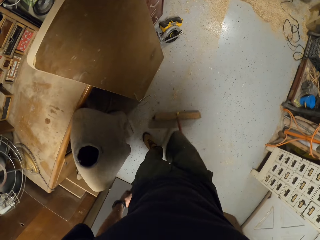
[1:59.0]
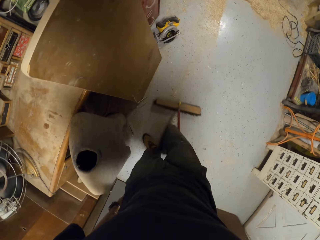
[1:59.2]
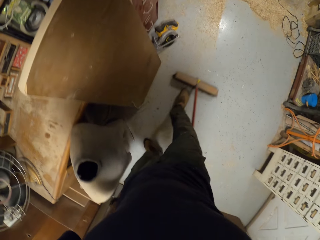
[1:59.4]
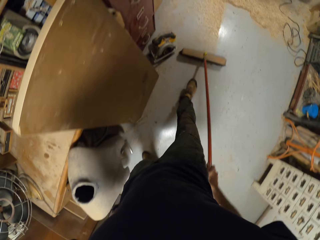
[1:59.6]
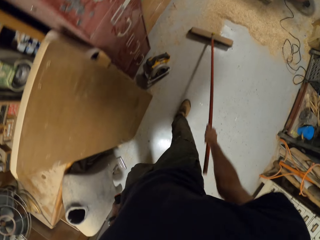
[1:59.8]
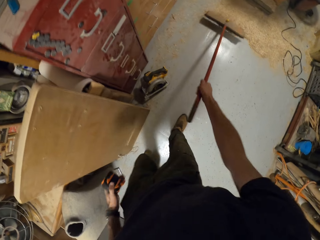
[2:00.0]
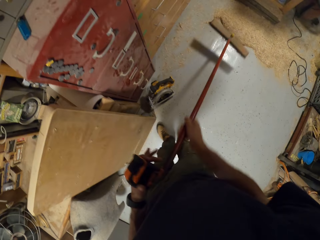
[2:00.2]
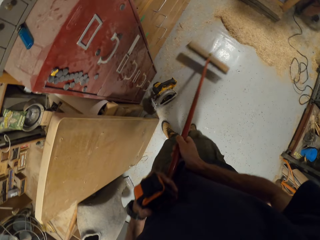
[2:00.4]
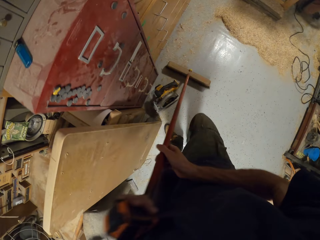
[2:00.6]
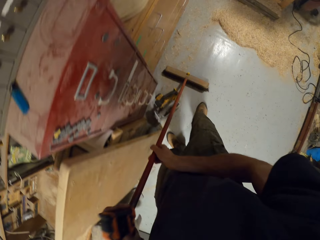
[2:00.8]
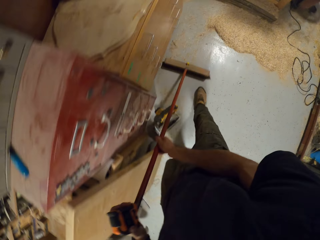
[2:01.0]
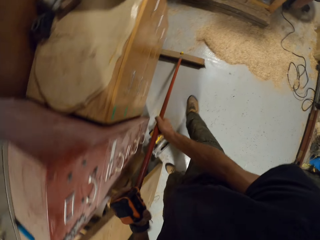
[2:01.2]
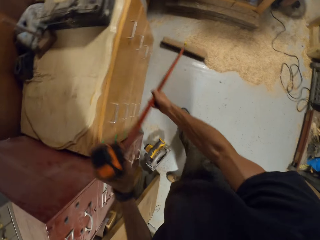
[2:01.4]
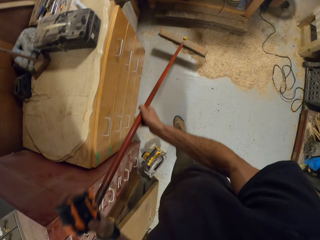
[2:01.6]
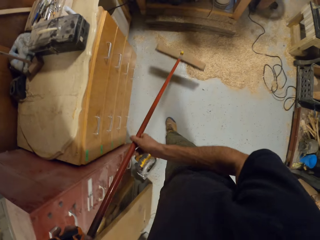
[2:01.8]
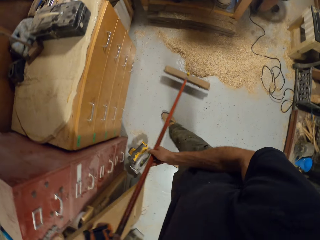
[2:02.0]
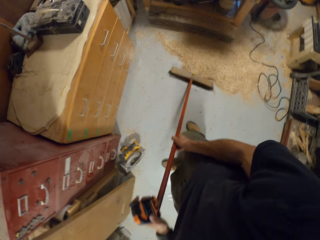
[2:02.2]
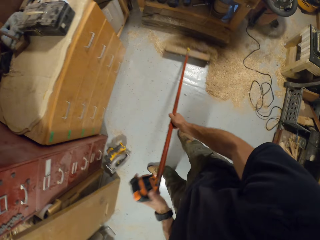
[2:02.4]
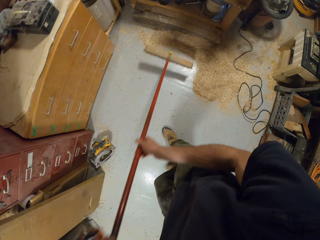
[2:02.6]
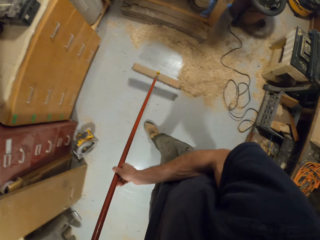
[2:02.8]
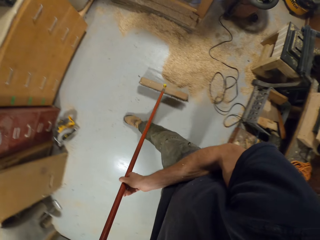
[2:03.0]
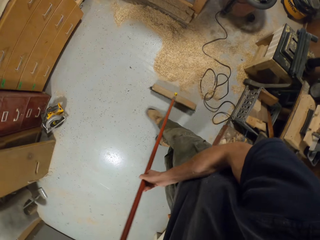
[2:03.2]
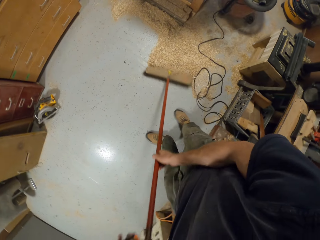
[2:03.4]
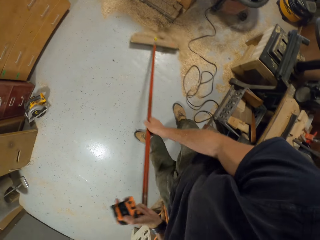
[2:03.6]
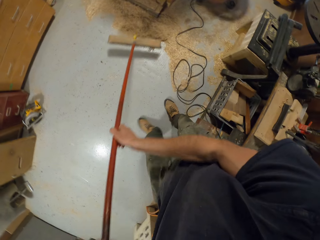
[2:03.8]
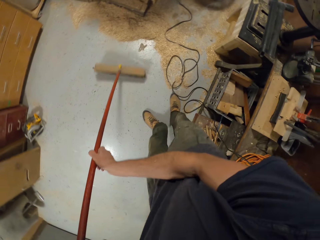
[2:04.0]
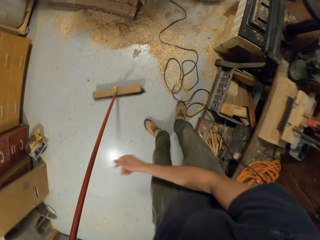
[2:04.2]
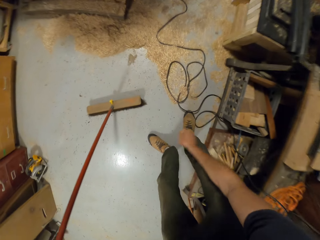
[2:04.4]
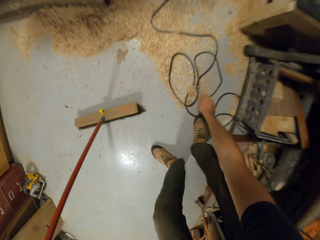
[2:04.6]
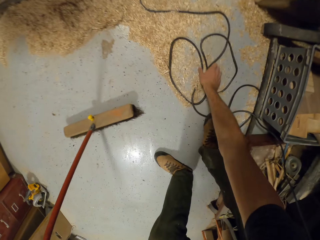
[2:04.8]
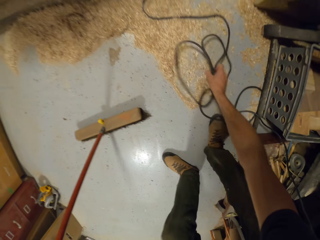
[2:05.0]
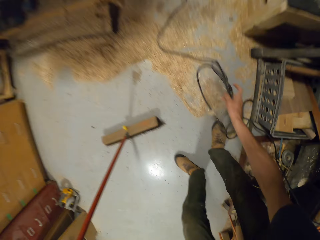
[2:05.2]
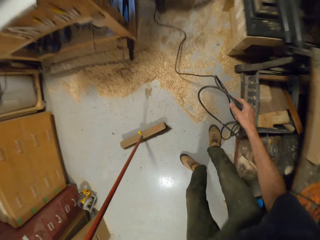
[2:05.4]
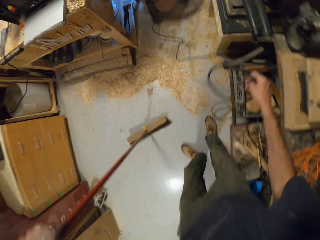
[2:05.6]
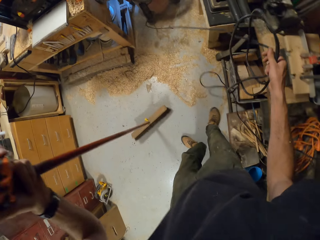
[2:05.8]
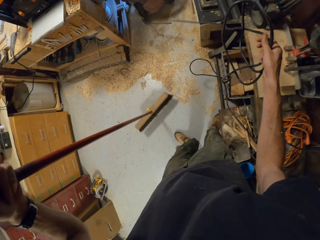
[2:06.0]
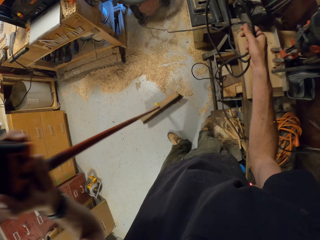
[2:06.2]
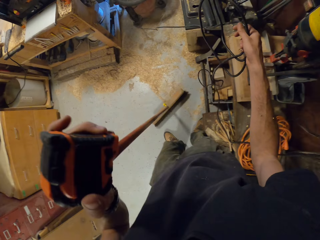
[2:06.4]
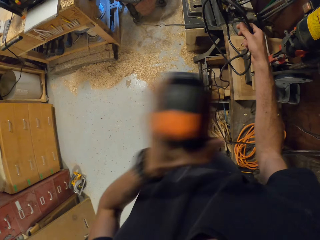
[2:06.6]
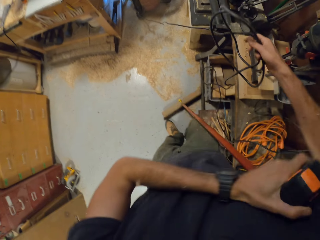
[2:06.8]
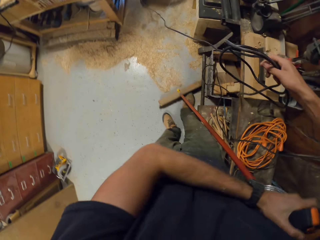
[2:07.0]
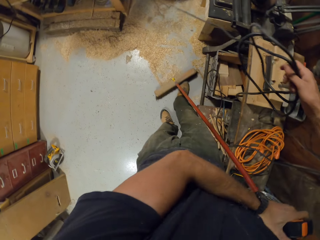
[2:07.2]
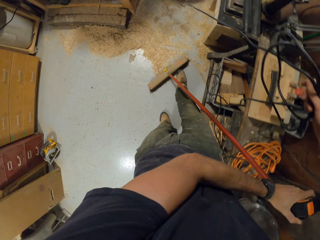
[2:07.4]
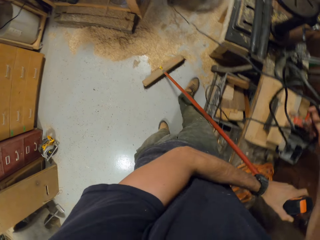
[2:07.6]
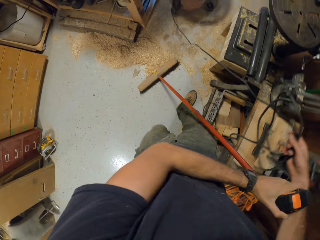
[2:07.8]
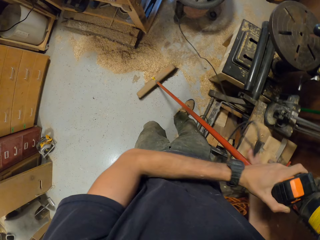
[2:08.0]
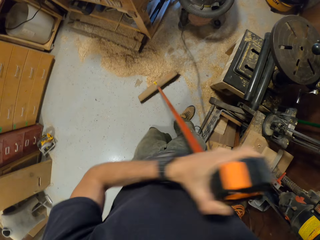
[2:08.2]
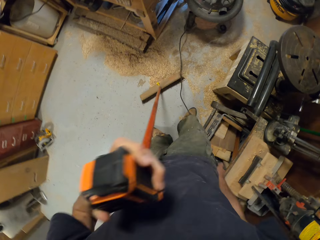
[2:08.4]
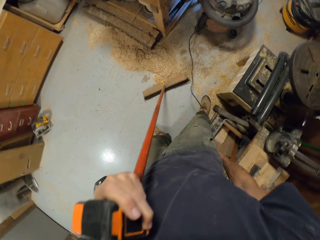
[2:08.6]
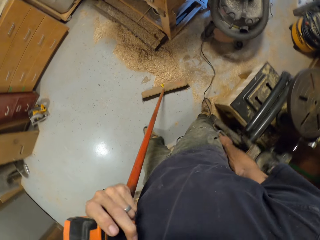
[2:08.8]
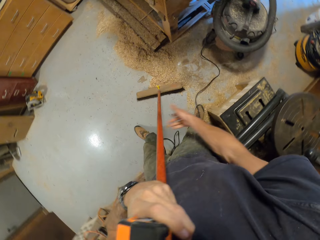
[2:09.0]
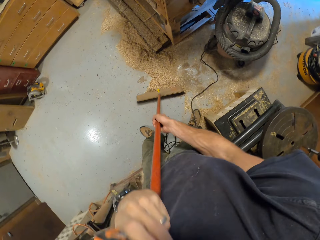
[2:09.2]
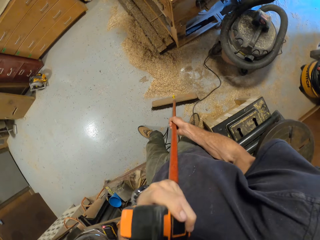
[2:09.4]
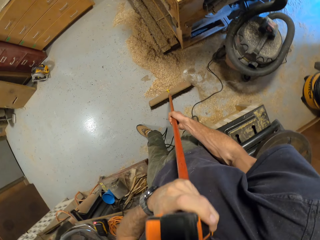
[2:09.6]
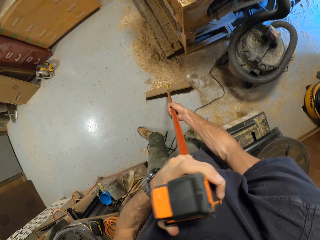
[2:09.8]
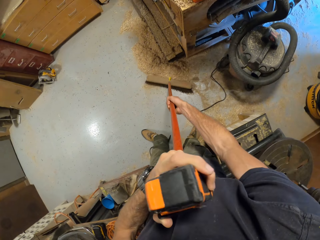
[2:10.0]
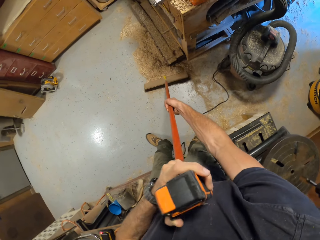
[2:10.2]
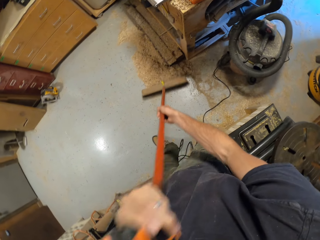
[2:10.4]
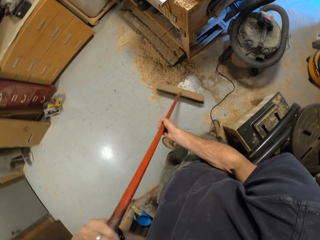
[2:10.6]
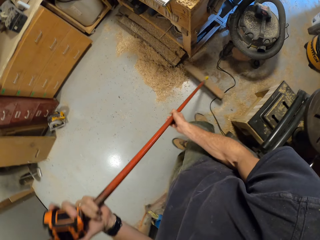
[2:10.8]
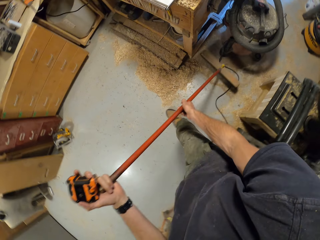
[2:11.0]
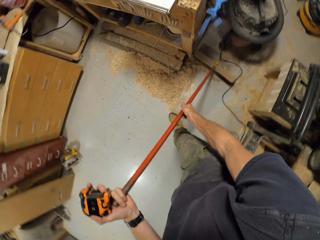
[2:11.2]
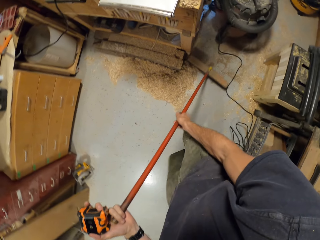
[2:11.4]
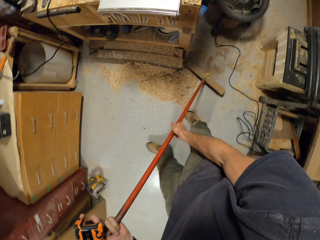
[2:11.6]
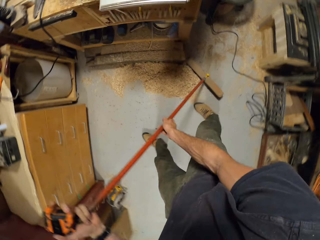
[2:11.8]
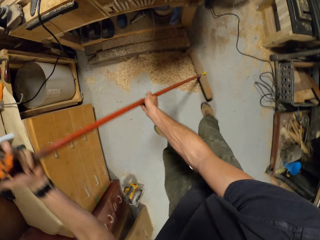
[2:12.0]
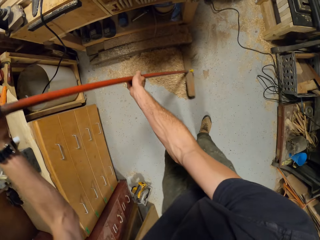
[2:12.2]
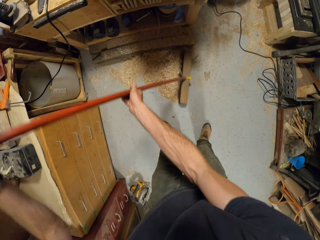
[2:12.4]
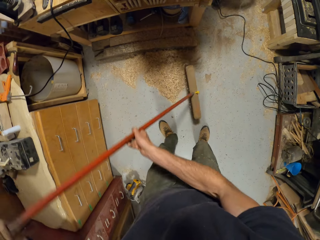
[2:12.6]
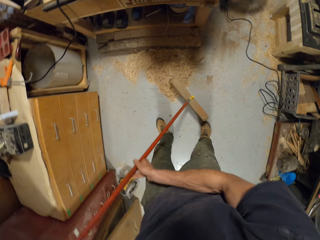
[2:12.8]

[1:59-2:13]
The camera wearer sweeps the floor using both hands. He picks up a cable wire from the floor with his right hand. He sweeps the sawdust on the floor with the broom. He puts the cable on the floor.

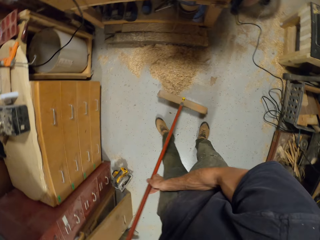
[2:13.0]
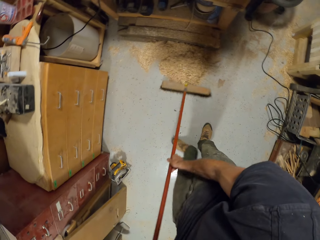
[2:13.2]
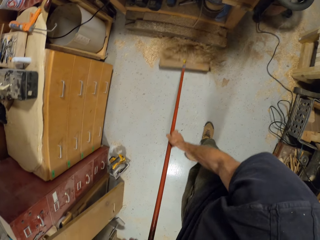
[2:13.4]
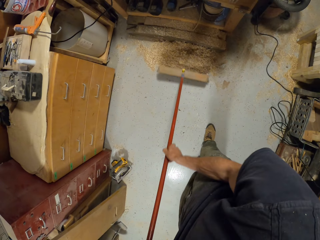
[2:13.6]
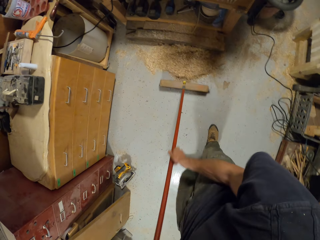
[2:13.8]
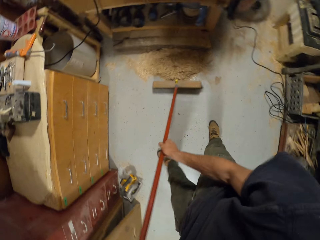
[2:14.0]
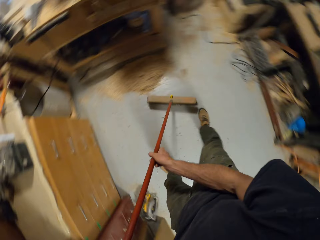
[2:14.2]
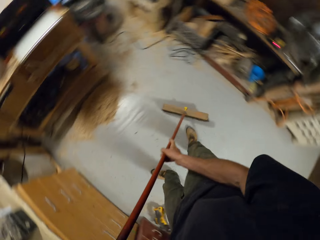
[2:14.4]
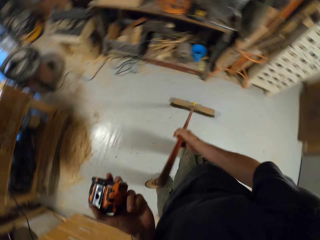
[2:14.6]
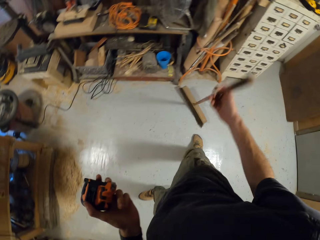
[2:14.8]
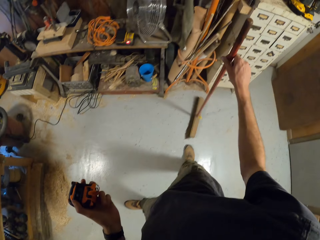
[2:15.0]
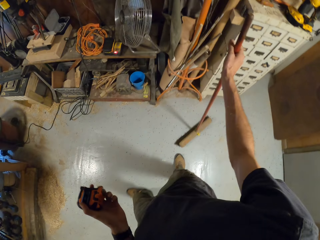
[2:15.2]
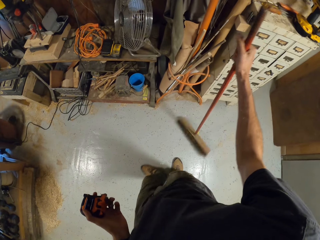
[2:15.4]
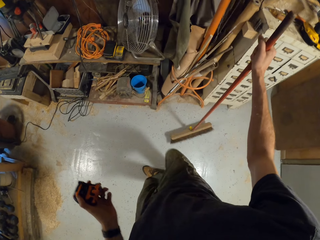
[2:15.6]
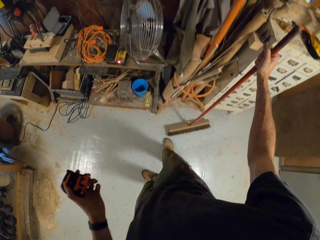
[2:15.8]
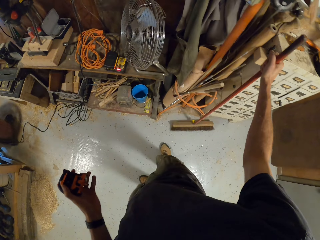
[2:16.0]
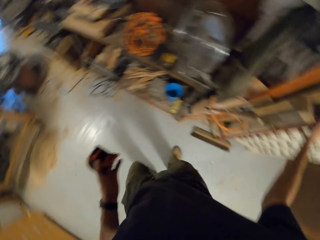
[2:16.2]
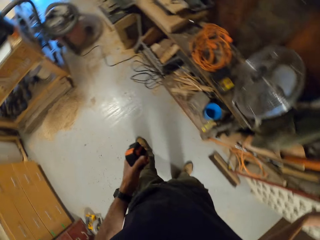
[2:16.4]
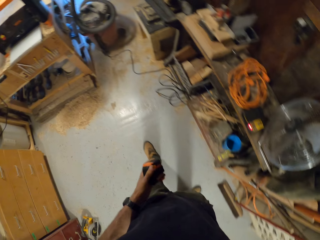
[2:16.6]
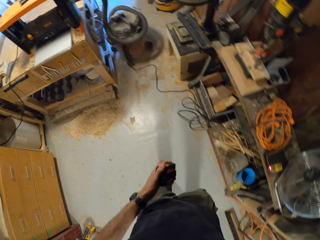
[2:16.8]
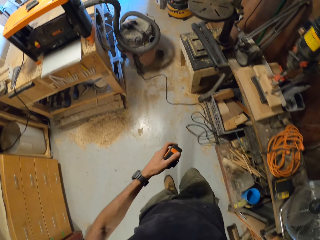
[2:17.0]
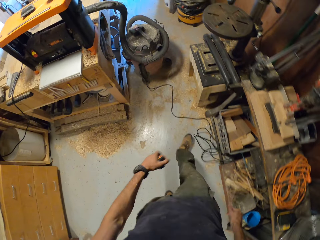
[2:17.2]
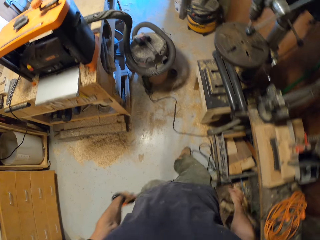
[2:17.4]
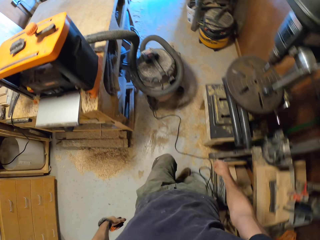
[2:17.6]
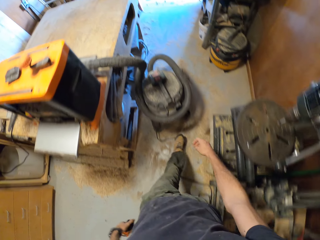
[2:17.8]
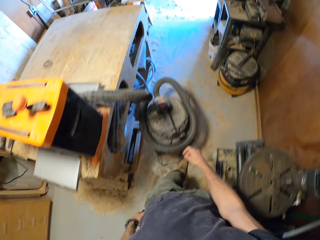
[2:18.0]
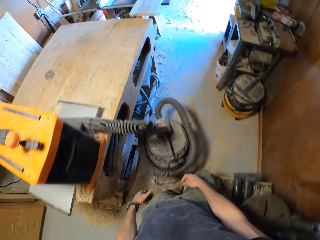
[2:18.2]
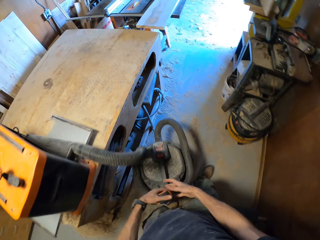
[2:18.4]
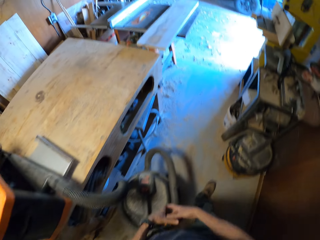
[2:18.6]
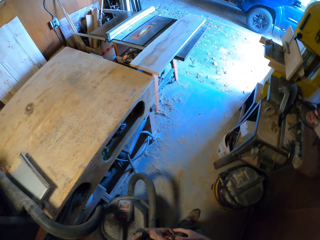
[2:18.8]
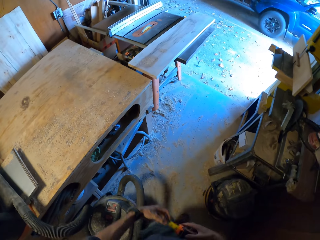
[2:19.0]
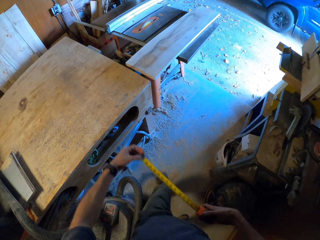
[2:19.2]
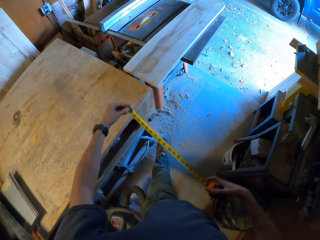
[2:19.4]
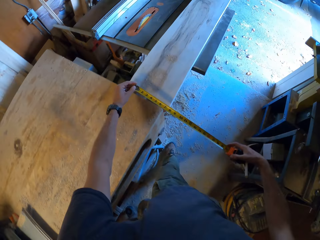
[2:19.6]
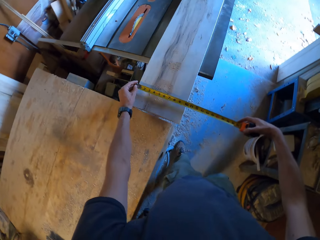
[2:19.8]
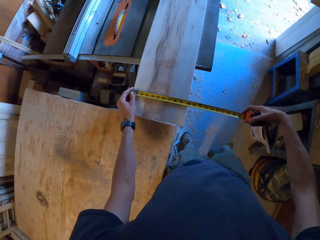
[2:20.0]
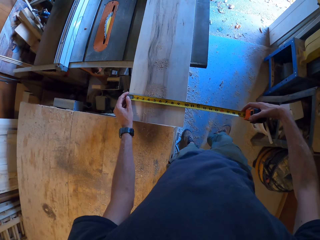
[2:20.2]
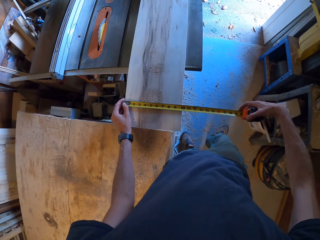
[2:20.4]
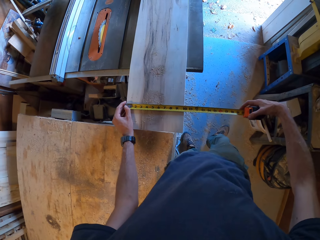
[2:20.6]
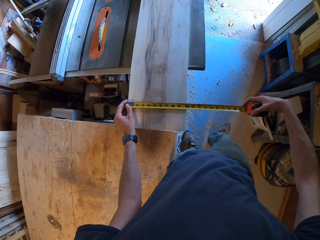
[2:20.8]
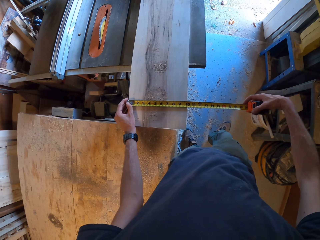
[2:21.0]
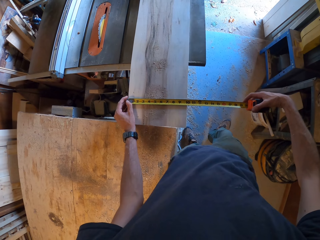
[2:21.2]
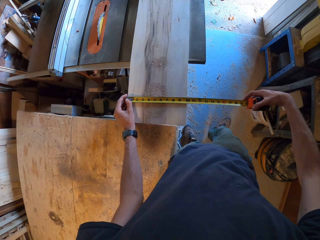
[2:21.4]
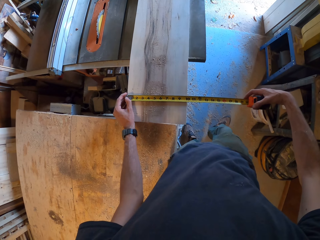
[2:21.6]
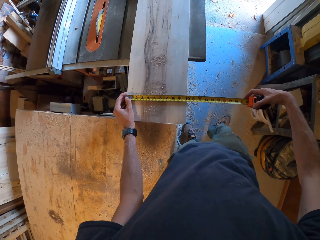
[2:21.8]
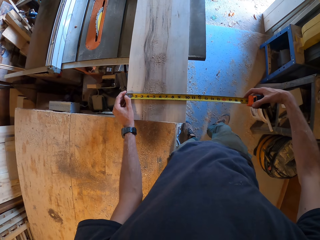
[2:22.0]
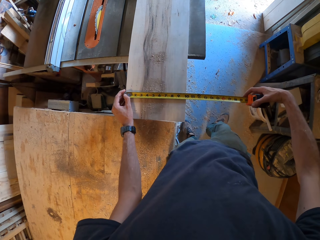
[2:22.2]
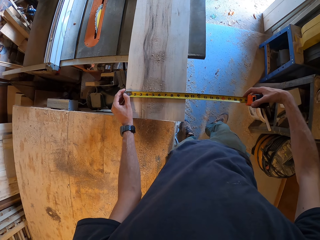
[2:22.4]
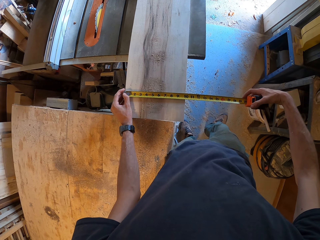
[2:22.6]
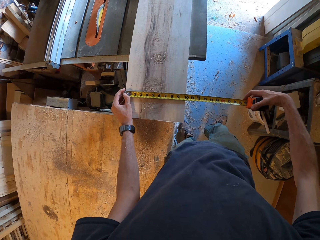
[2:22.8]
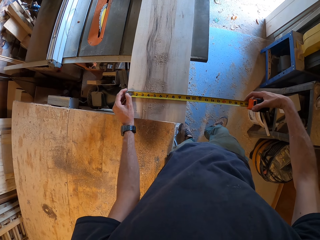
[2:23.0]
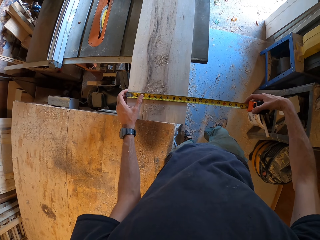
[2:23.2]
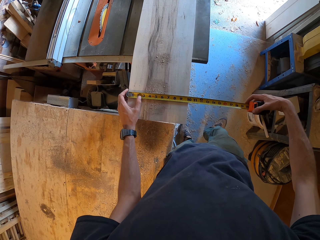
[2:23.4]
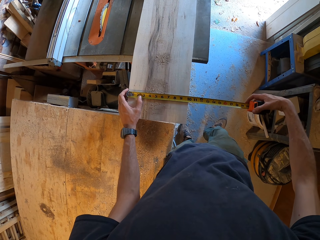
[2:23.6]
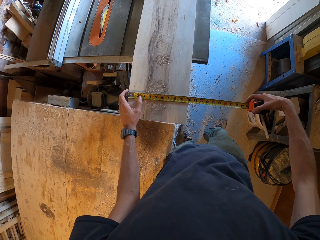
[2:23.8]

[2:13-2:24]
The camera wearer puts the broom by the cabinet with his right hand. He walks in a workshop. He moves towards the wood on the workbench with the measuring tape. He pulls out the measuring tape with his left hand. He measures the wood with the measuring tape and puts the measuring tape on the wood.
